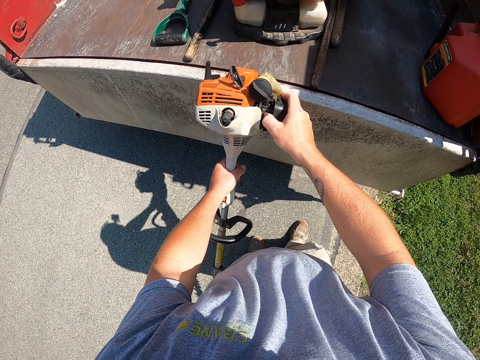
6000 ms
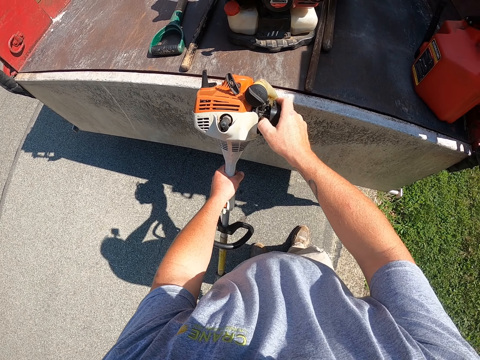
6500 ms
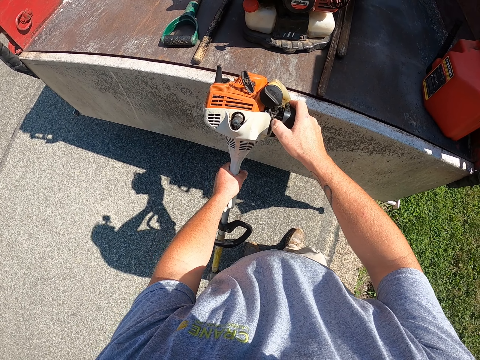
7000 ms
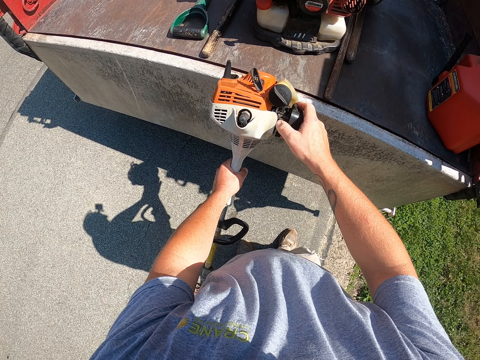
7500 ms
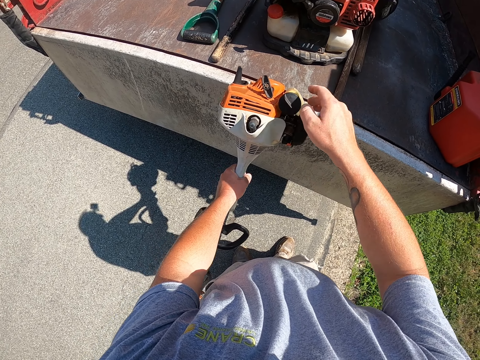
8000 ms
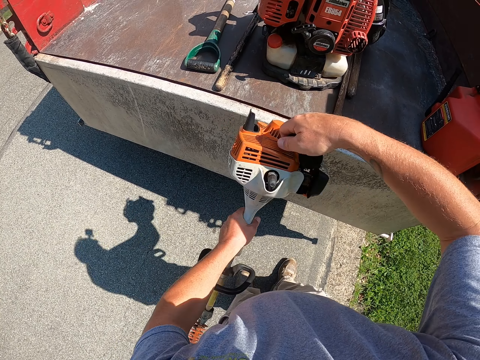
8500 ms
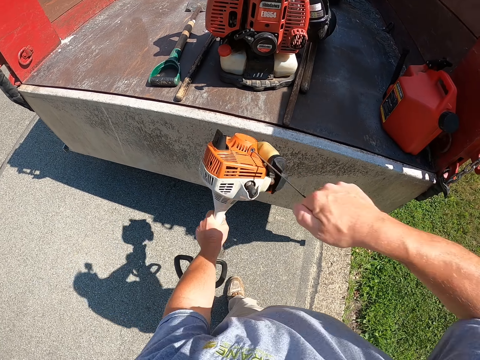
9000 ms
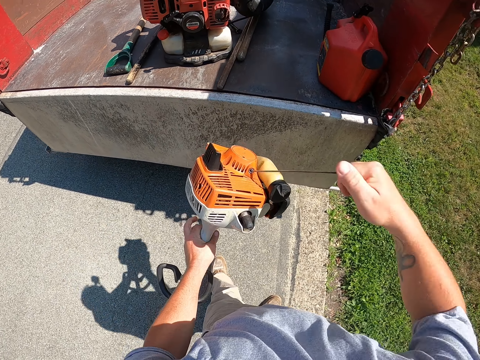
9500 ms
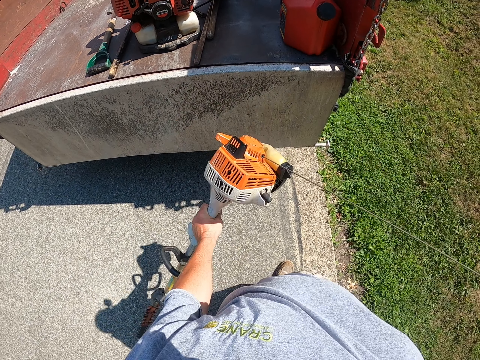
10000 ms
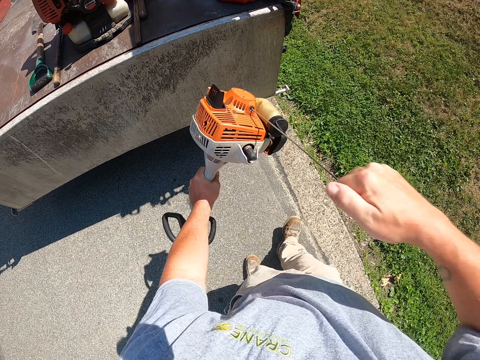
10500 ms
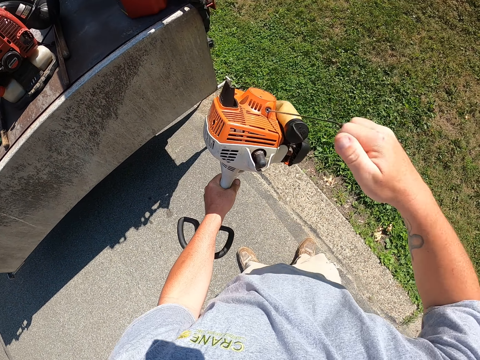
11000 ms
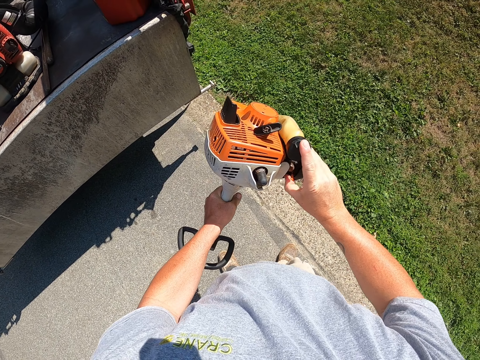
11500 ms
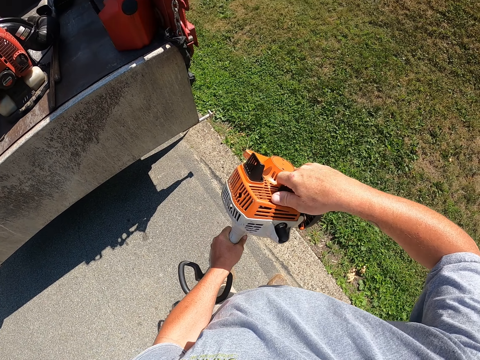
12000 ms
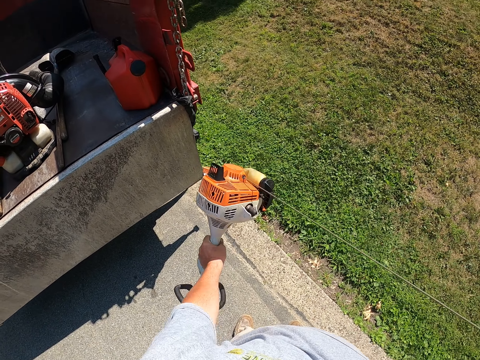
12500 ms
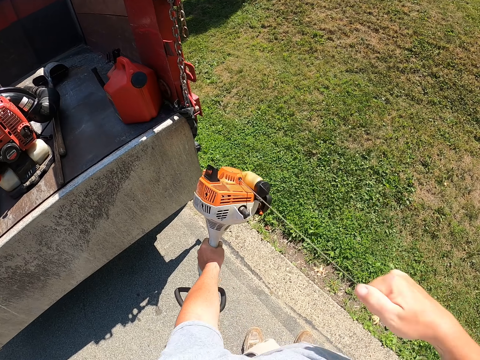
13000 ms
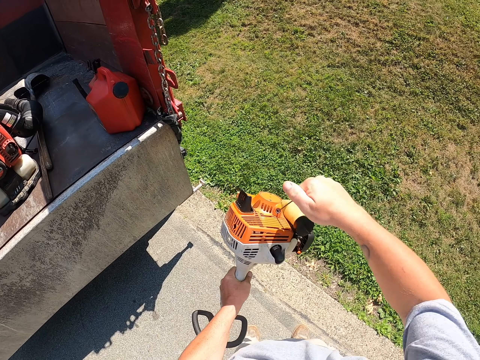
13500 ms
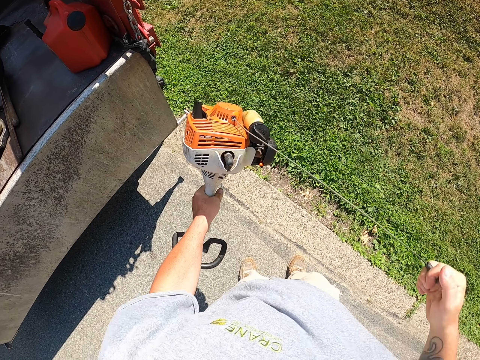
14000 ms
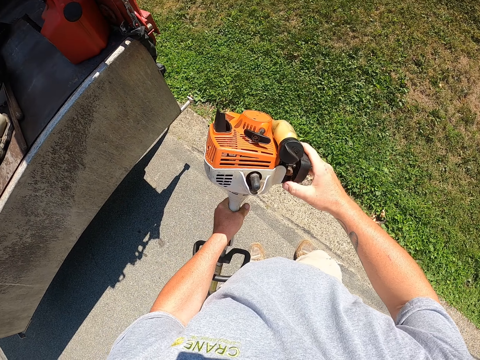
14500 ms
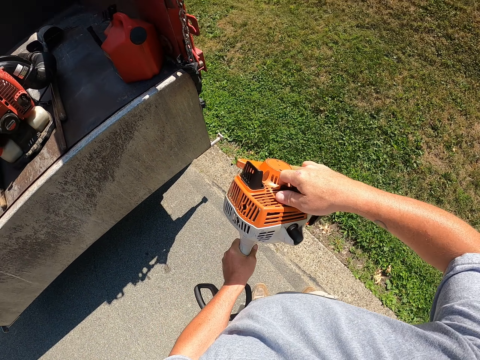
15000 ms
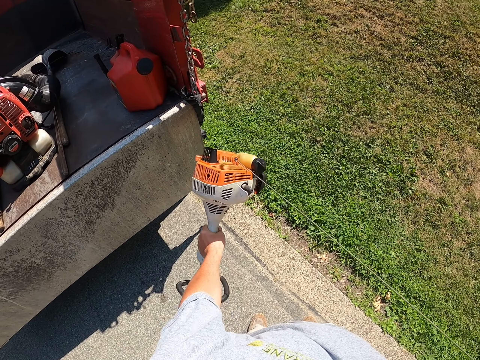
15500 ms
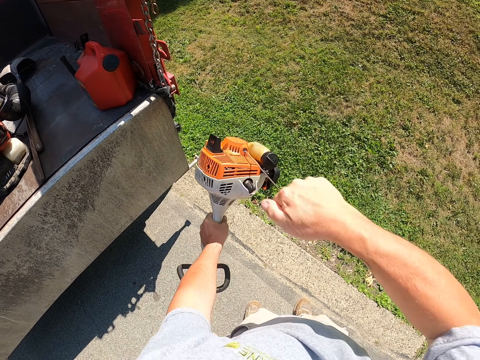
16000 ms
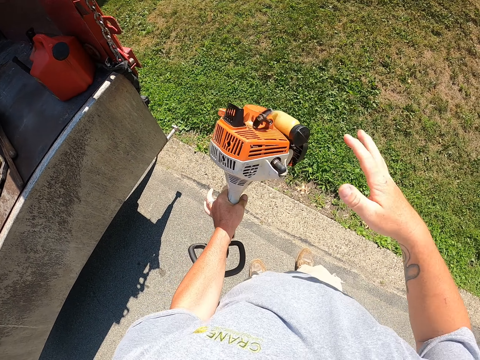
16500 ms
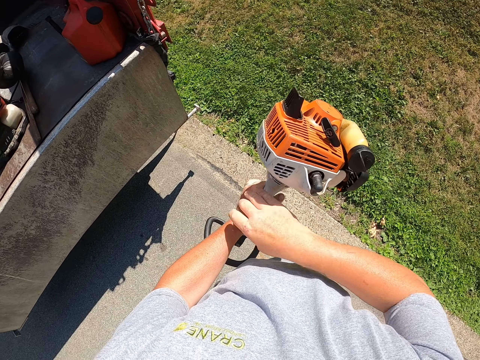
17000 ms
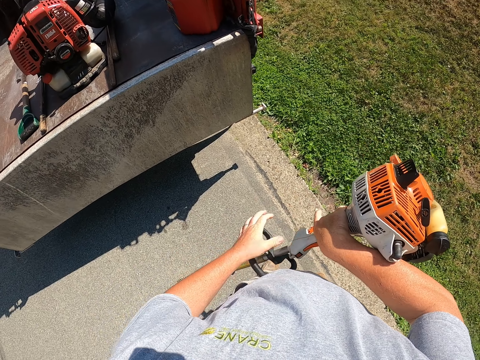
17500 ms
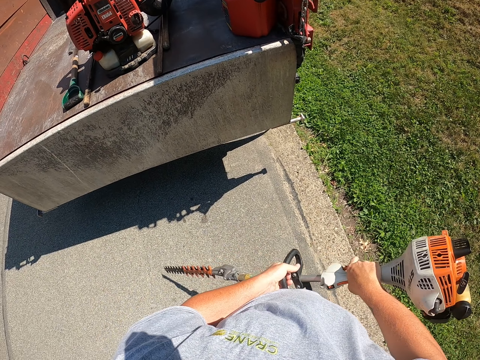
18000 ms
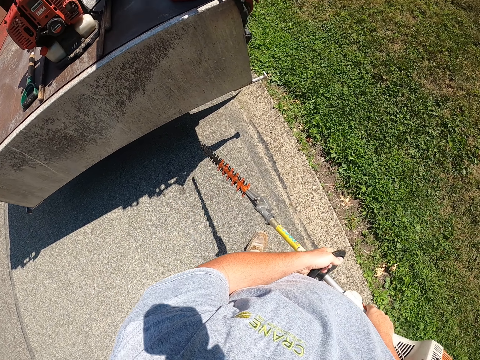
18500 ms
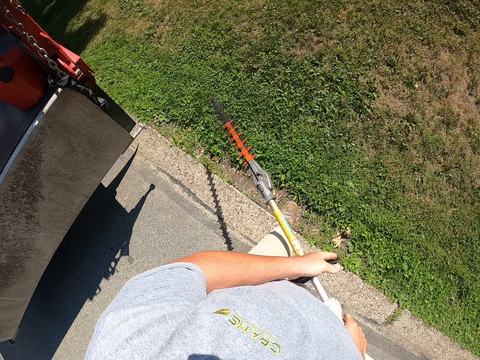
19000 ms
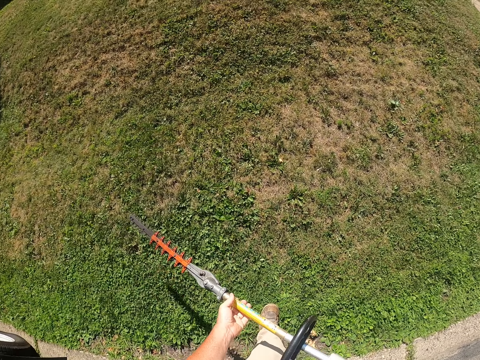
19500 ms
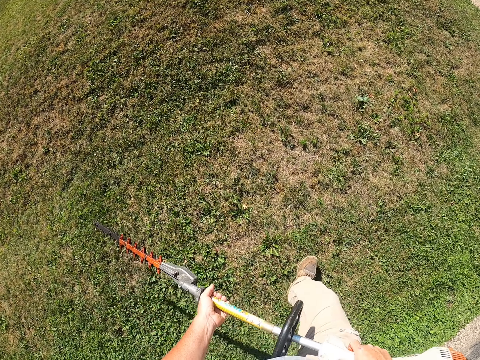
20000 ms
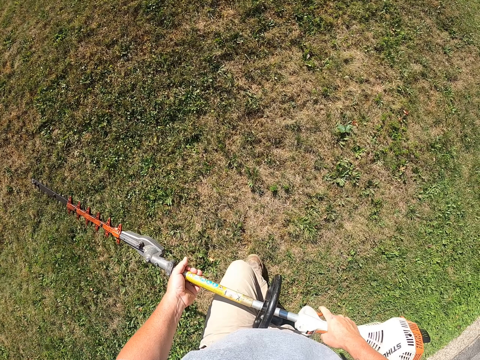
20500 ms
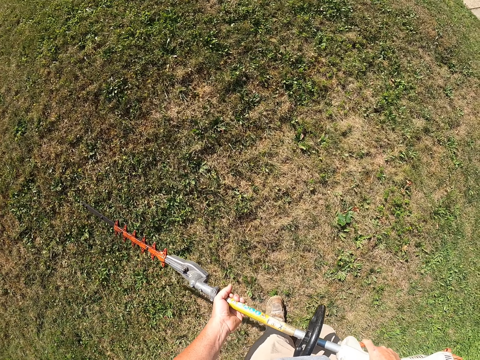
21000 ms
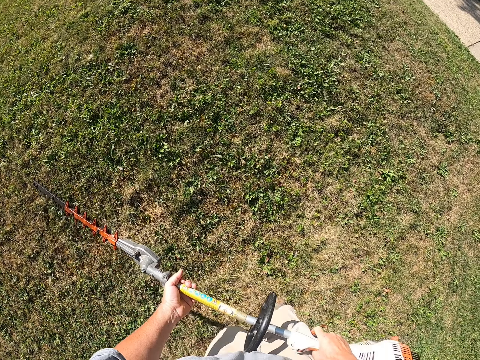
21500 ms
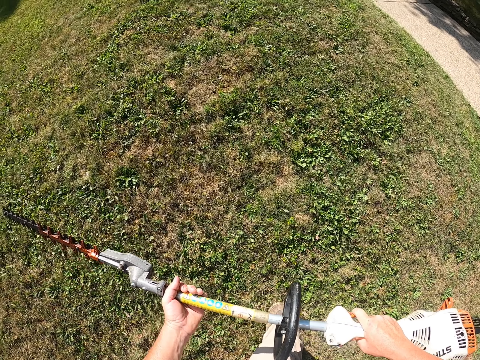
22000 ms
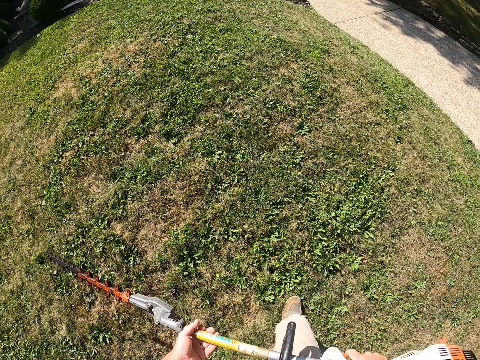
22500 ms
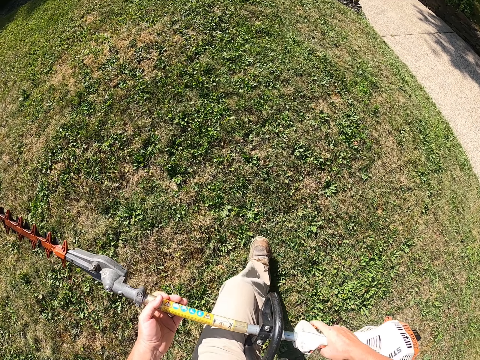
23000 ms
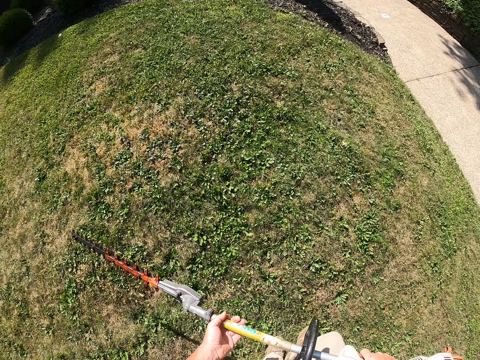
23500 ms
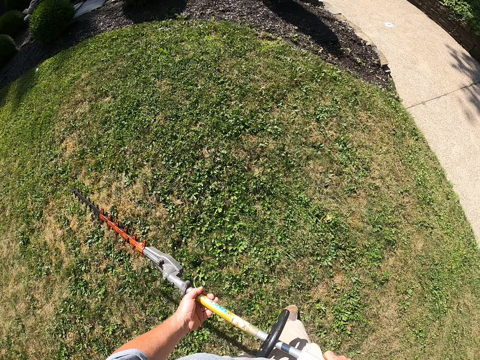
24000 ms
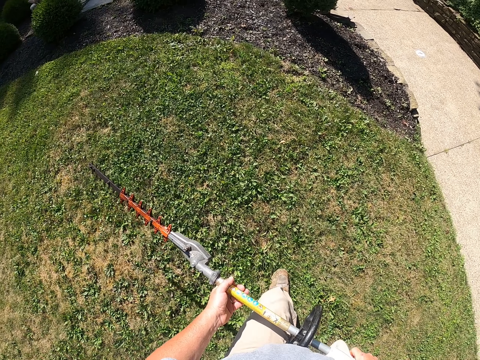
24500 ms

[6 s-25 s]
The camera wearer presses on a button on the hedge trimmer. They start the hedge trimmer. They pull the starter. They walk to the yard.

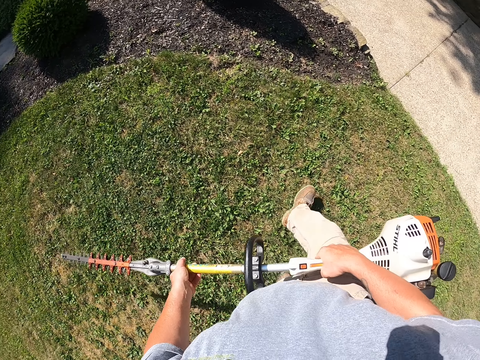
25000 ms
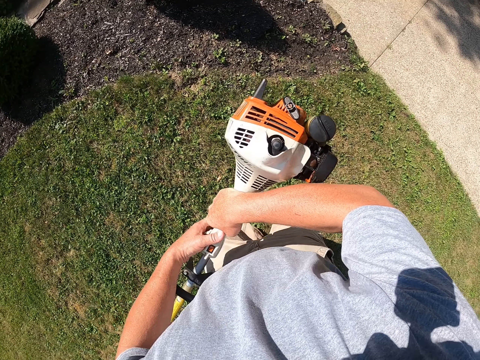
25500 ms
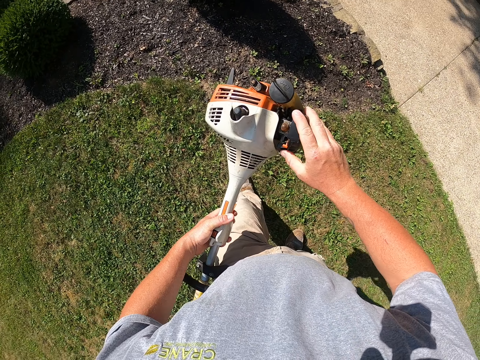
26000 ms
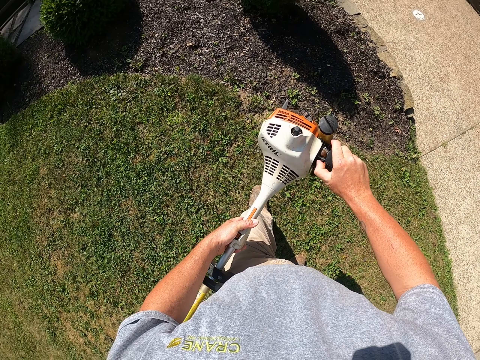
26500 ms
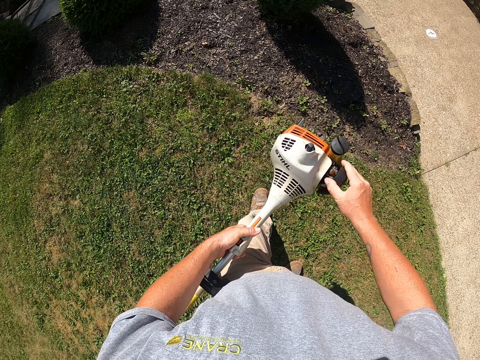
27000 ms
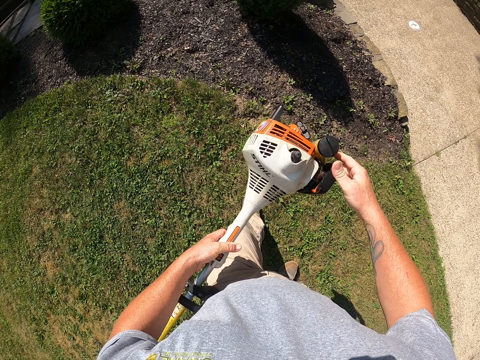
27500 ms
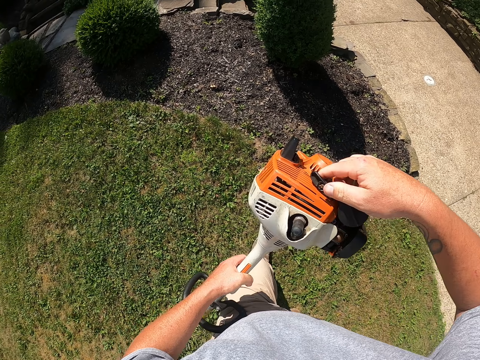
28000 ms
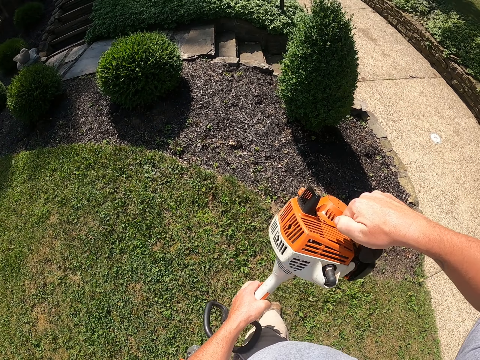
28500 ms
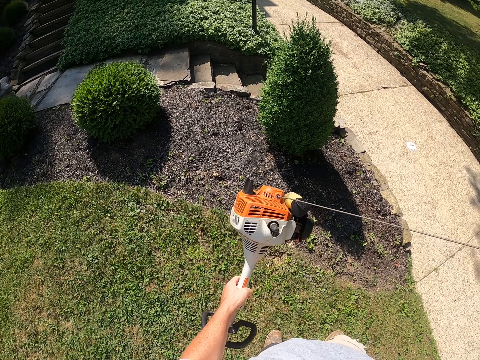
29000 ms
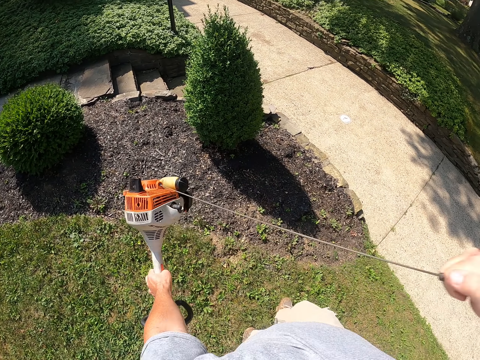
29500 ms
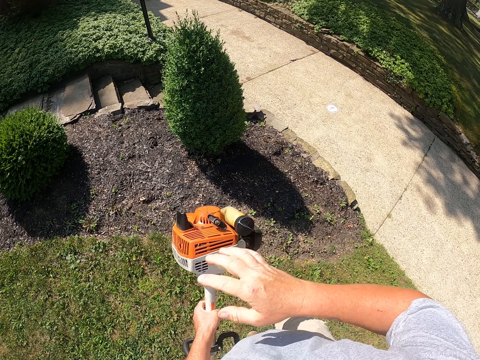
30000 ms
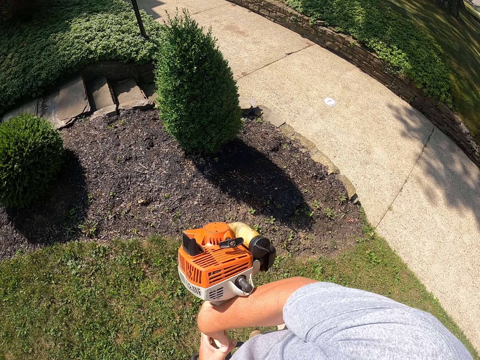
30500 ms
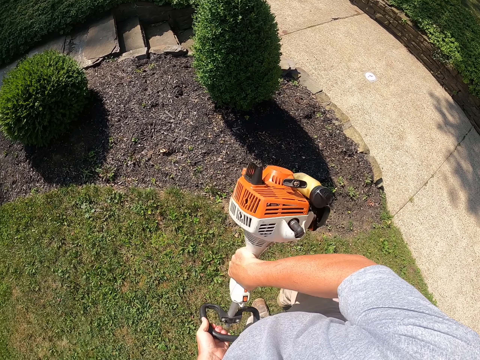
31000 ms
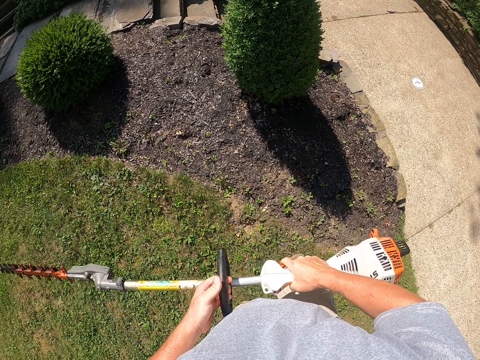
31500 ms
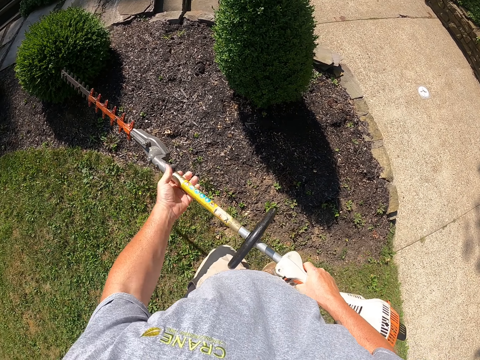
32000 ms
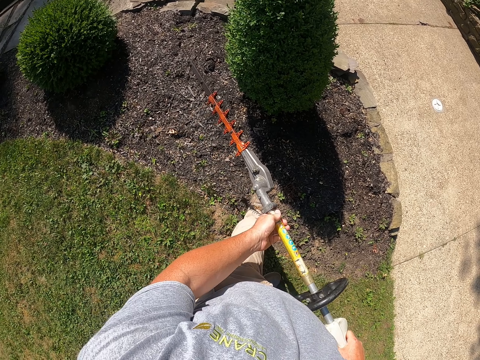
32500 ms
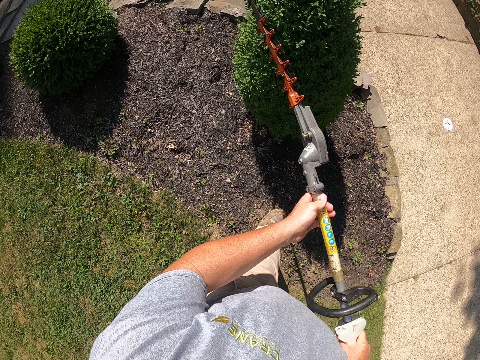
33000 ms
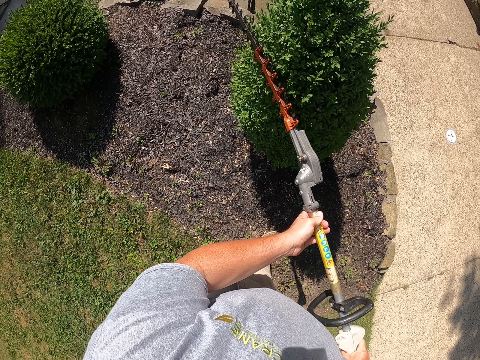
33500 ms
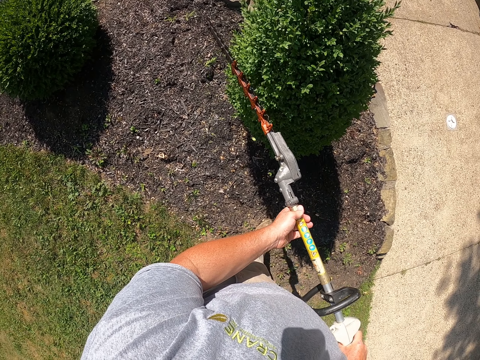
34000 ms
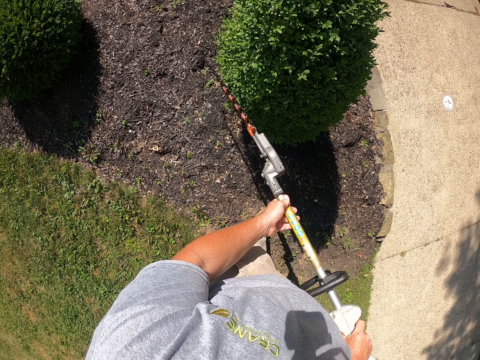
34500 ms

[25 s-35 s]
The camera wearer pulls the starter. They trim the garden flowers.
